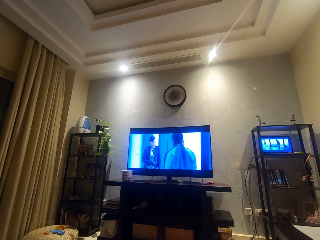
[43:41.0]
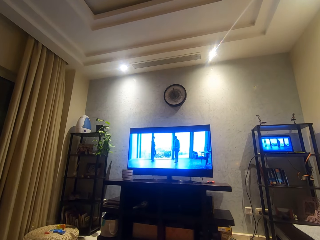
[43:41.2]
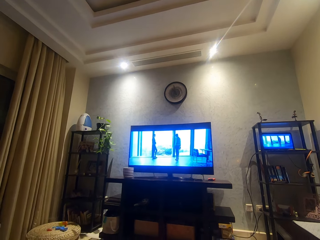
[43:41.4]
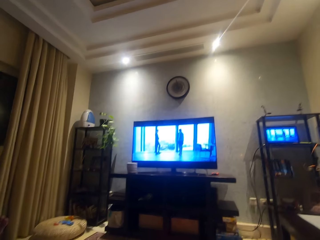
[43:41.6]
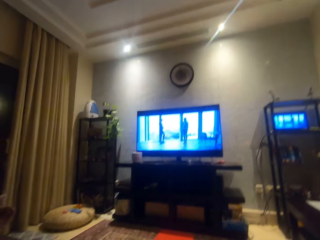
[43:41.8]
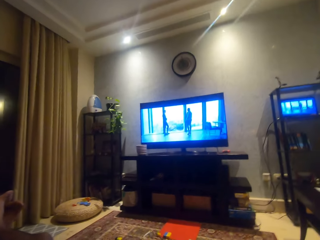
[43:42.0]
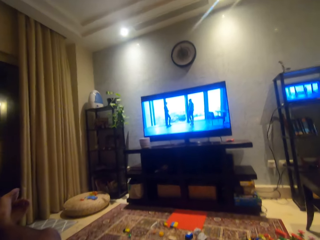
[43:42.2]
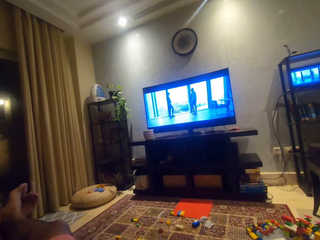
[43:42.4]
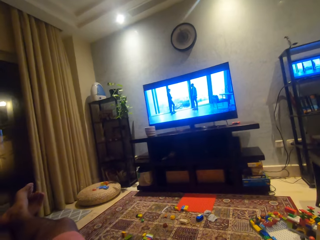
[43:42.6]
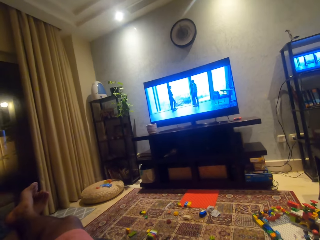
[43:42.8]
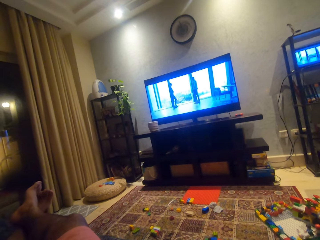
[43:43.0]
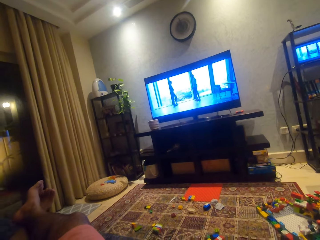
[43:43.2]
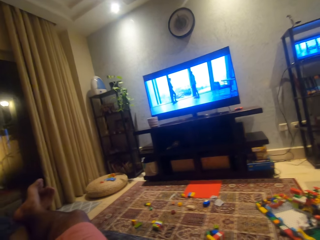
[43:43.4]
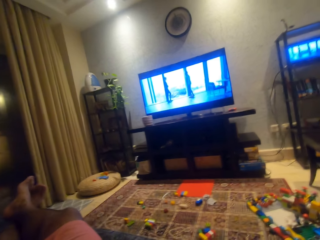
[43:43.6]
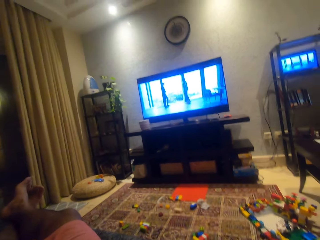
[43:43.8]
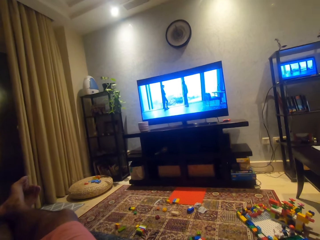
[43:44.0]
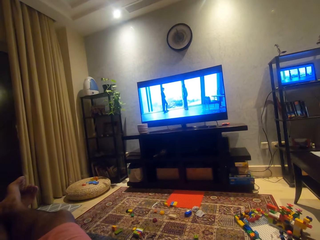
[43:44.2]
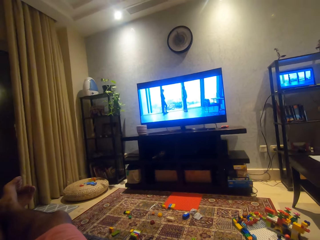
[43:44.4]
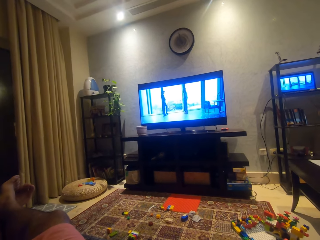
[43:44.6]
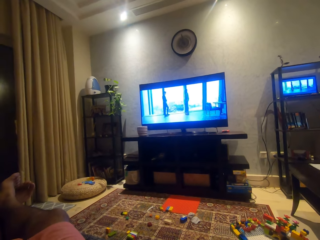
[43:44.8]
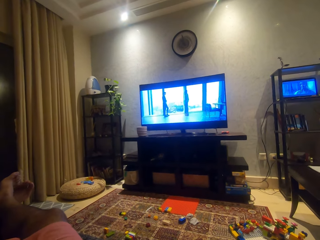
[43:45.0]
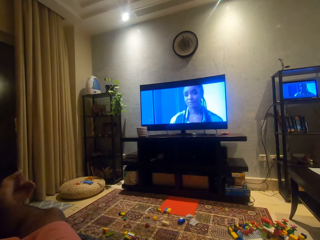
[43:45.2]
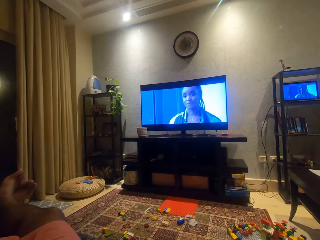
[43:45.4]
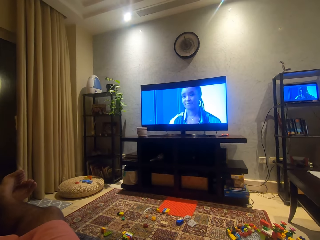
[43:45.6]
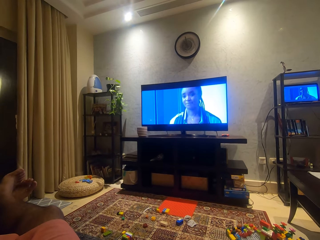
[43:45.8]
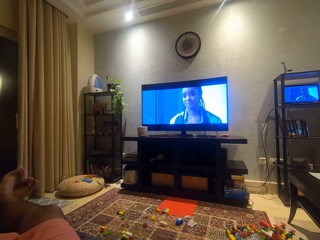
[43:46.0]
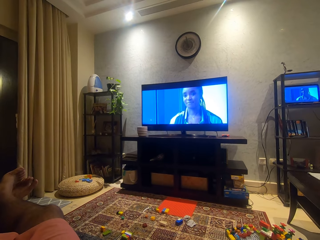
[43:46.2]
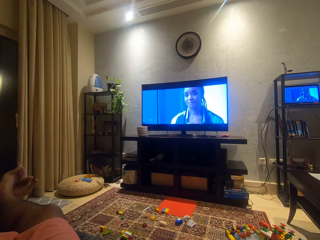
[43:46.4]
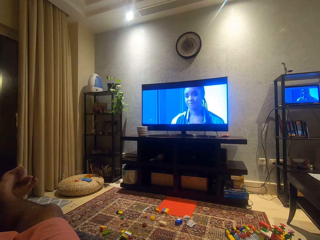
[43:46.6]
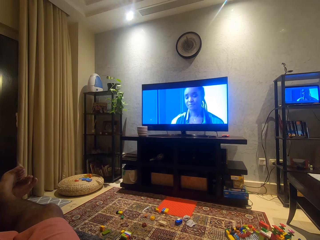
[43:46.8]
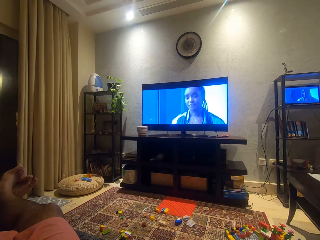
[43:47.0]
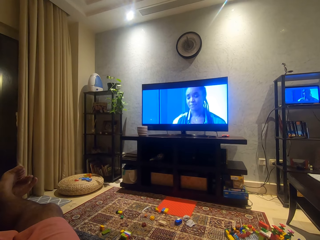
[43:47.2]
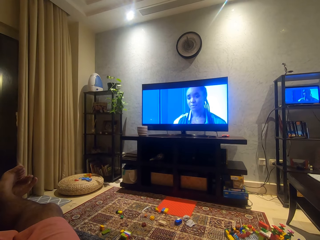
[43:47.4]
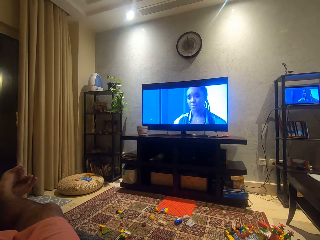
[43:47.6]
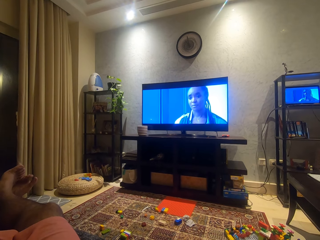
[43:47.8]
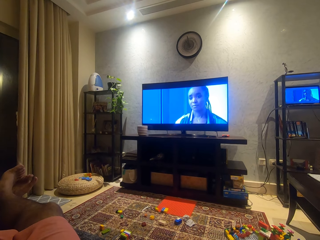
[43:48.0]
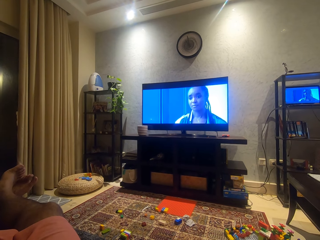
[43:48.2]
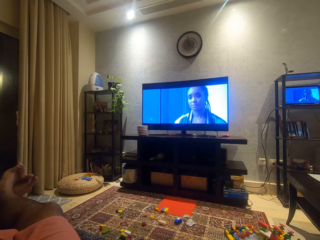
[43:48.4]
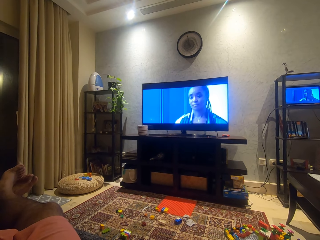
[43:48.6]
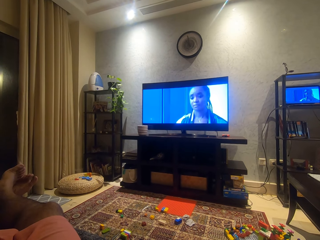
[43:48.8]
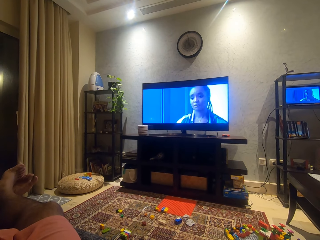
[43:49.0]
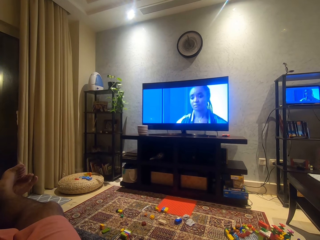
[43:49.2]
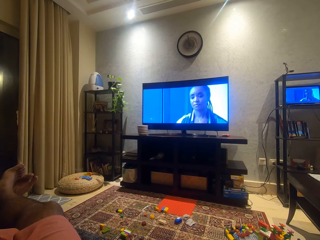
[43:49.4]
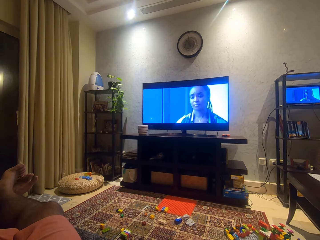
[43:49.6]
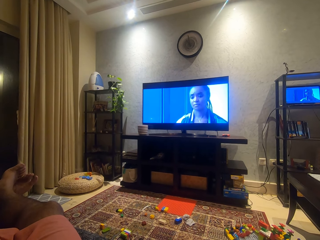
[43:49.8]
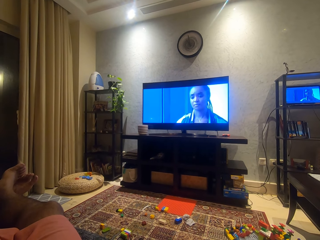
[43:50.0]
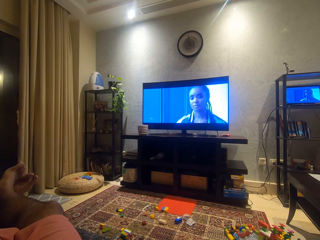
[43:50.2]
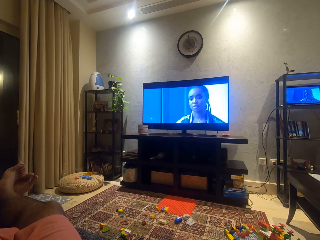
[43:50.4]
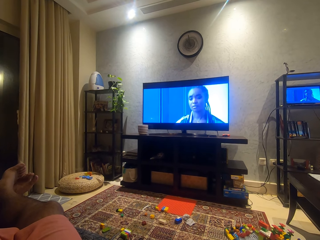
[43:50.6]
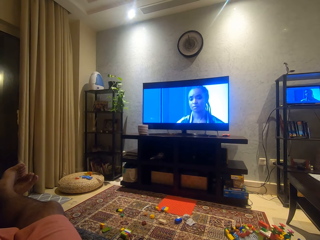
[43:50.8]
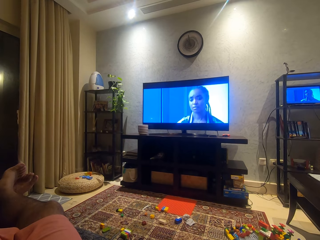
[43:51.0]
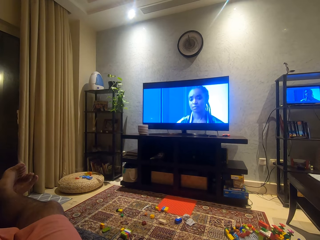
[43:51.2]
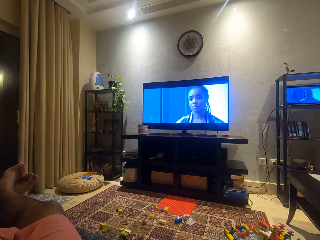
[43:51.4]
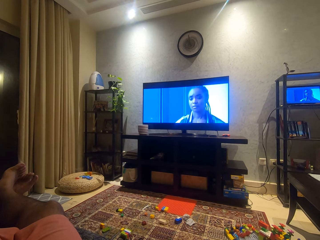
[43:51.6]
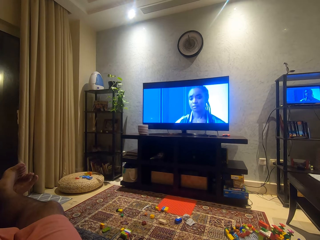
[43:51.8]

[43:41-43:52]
The camera wearer moves his toes.

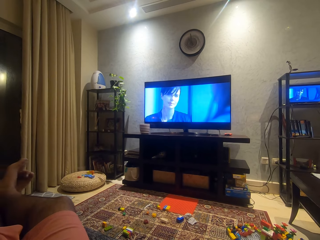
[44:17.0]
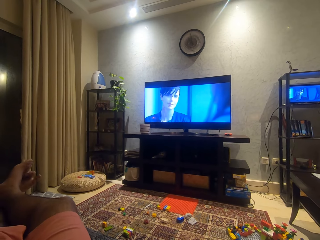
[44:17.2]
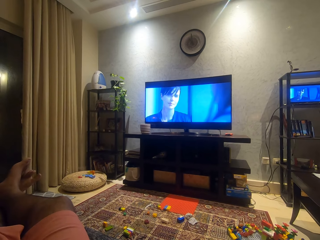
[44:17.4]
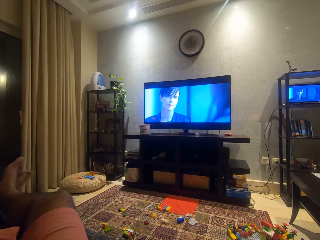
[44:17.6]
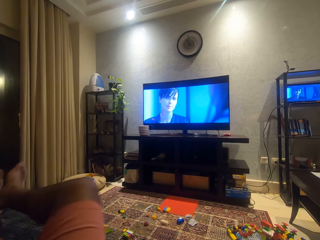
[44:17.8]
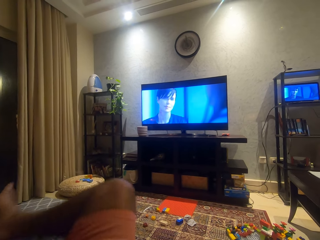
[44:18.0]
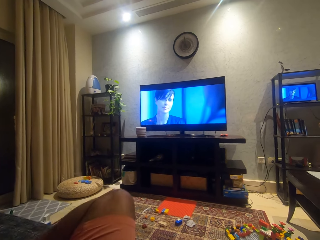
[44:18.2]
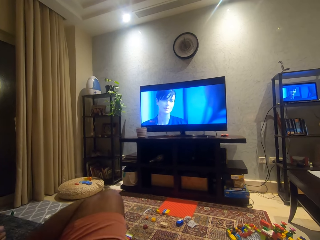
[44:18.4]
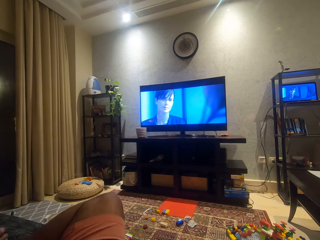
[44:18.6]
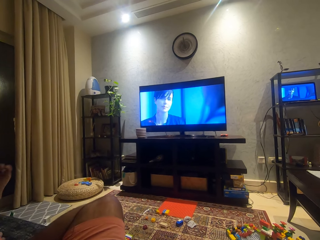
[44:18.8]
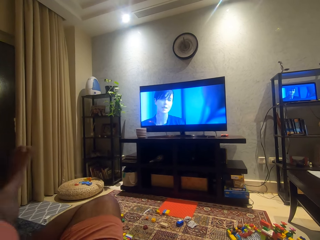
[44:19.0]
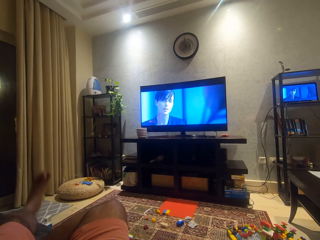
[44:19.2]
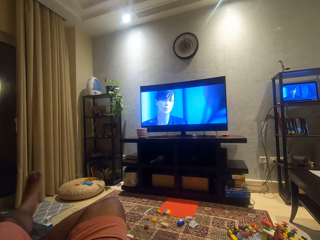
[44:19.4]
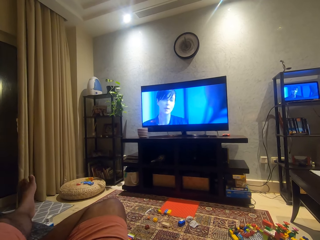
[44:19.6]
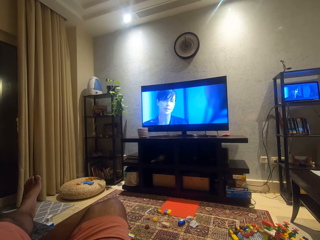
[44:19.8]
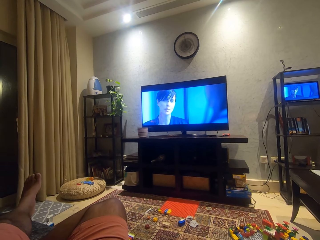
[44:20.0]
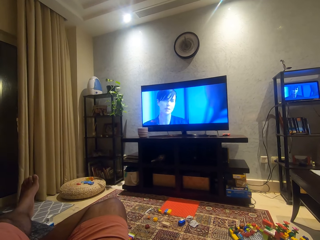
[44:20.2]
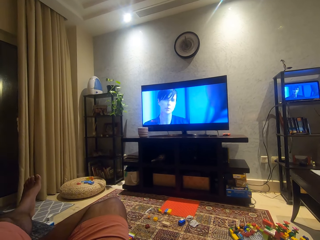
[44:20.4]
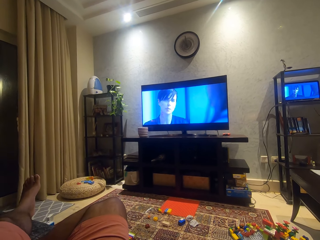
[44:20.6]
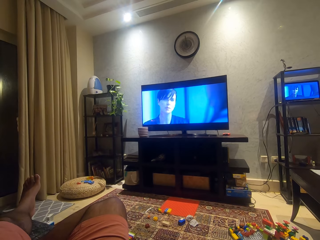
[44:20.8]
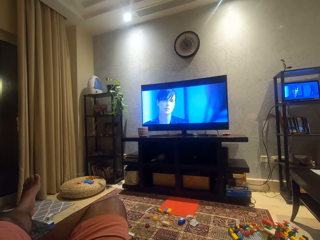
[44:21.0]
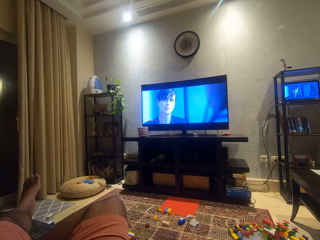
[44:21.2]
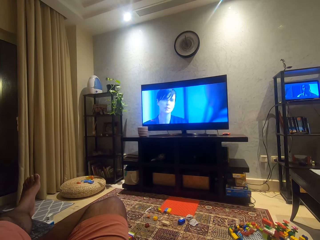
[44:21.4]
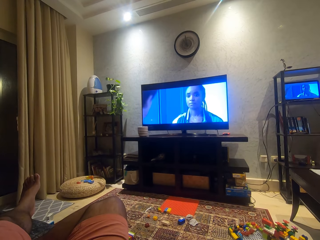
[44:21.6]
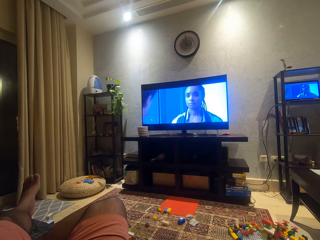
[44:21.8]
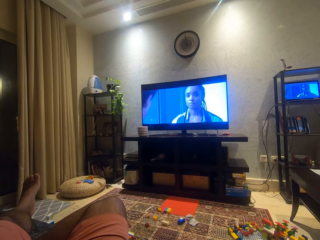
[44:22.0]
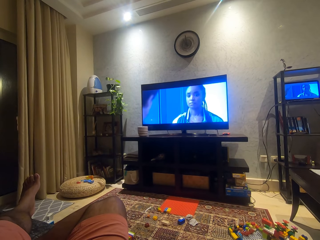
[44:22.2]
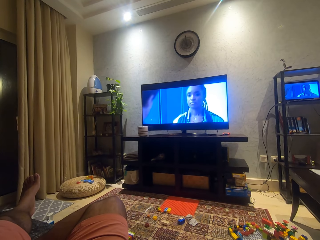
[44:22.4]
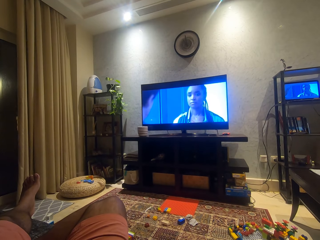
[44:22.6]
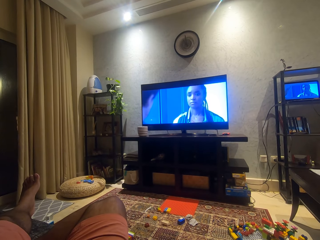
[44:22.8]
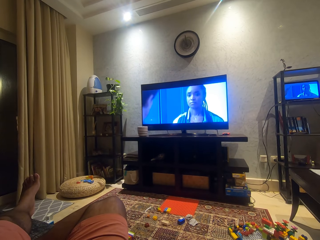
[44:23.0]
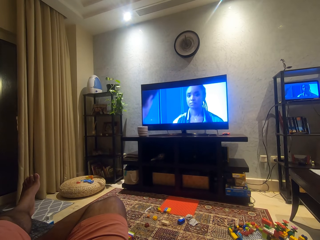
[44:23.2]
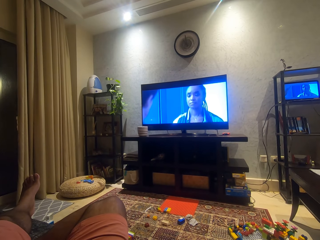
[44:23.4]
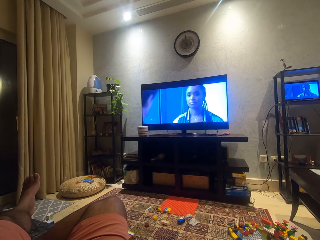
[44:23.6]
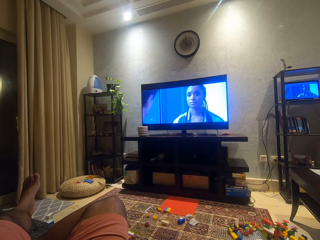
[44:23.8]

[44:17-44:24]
The camera wearer moves his leg.

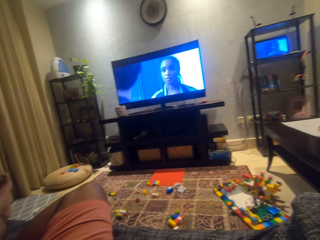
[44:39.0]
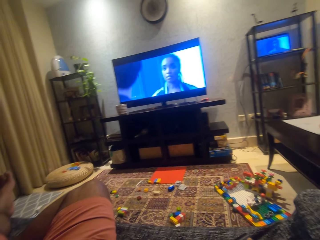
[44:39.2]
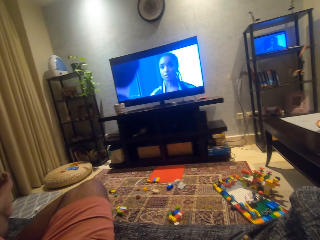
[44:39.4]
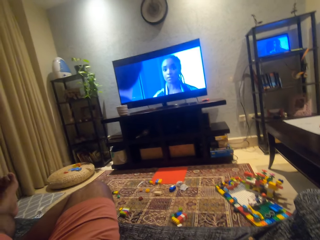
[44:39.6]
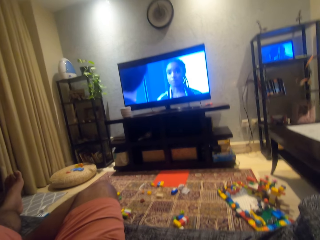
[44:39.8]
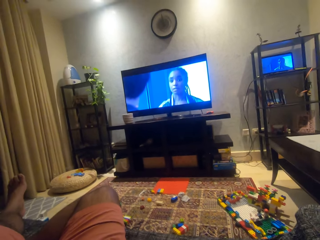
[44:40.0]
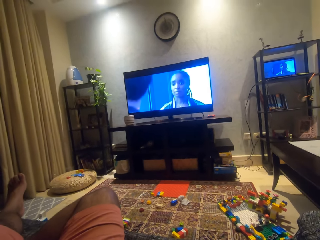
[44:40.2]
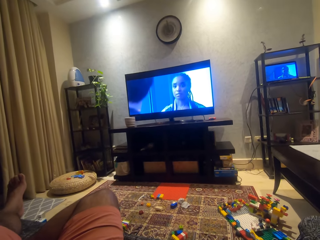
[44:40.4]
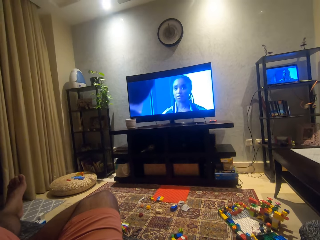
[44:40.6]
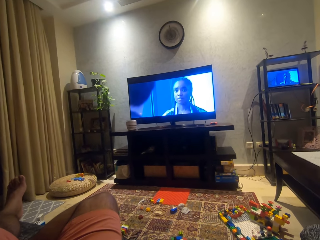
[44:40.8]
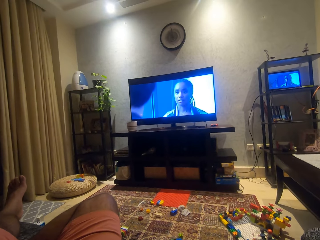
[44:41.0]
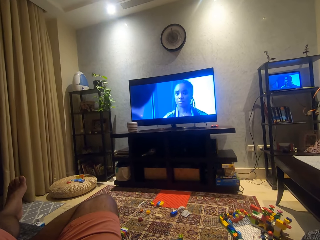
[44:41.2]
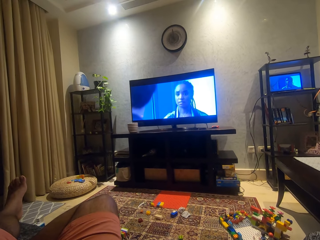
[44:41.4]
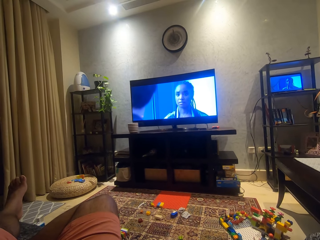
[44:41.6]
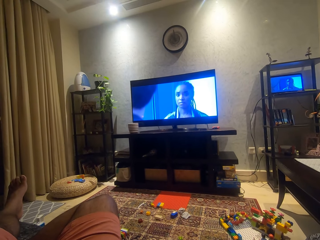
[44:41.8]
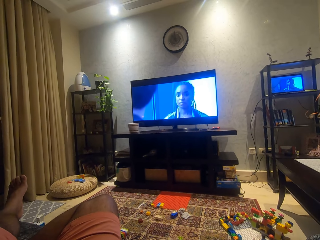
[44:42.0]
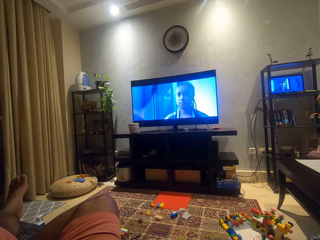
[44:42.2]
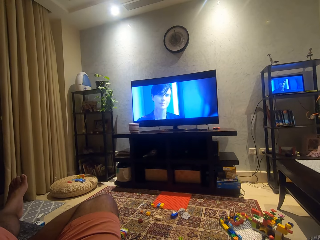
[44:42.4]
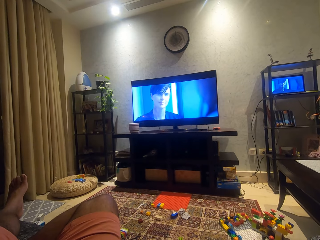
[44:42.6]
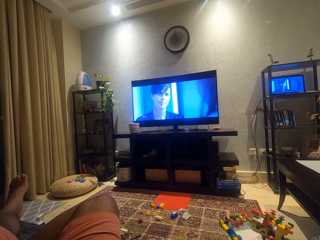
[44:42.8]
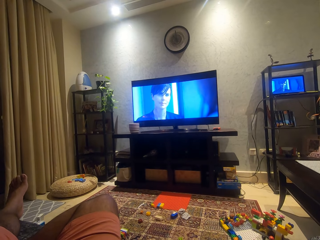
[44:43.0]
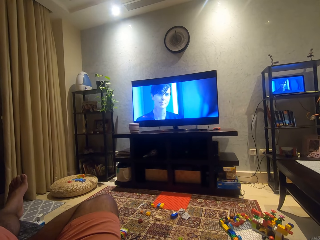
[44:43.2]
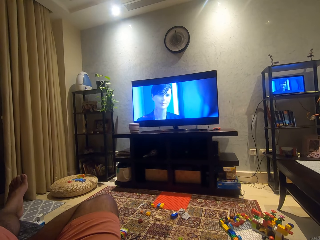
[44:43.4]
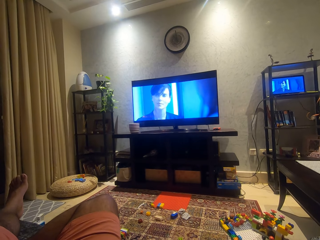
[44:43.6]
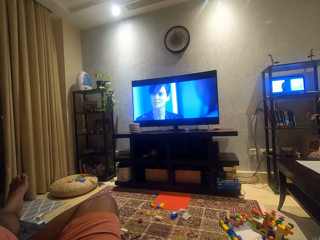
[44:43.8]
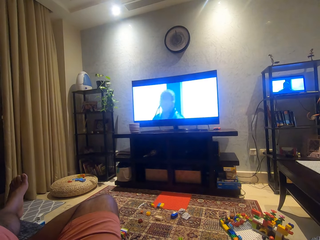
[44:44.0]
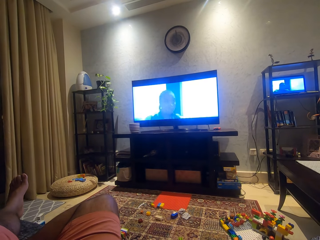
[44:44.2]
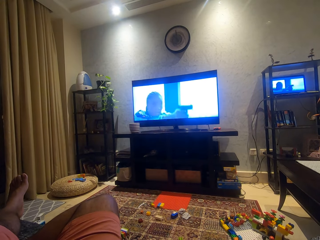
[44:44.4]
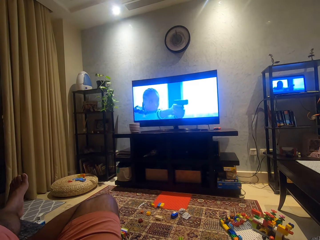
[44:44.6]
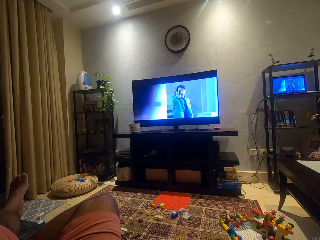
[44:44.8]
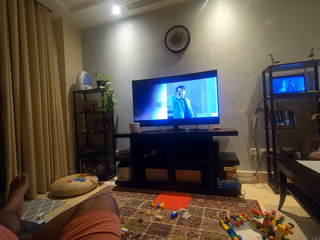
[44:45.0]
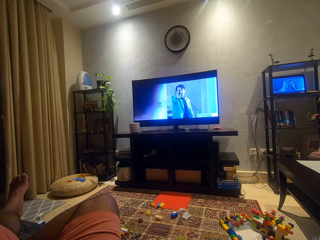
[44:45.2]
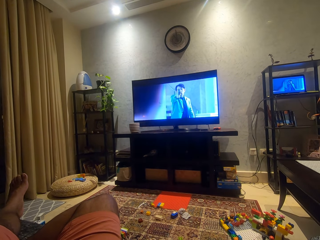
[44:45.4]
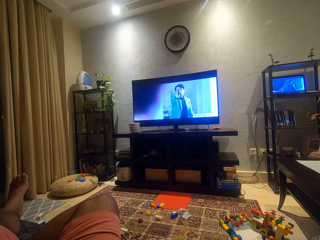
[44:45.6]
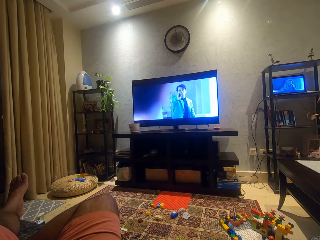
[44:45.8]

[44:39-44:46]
The camera wearer adjusts the camera.
